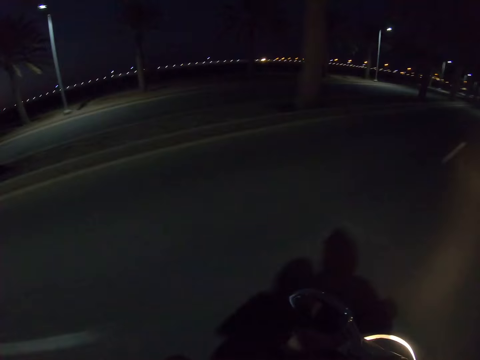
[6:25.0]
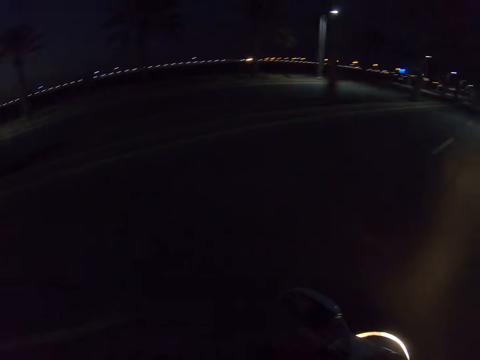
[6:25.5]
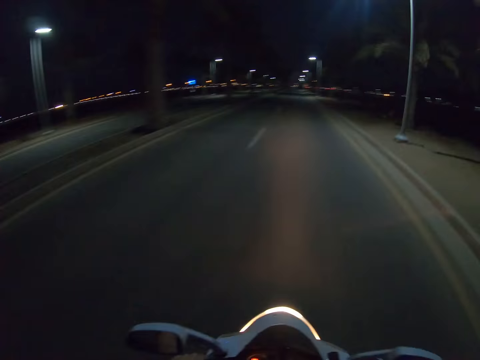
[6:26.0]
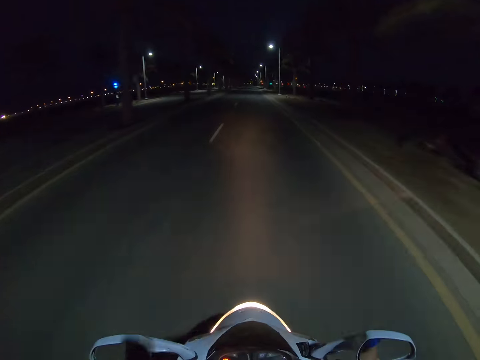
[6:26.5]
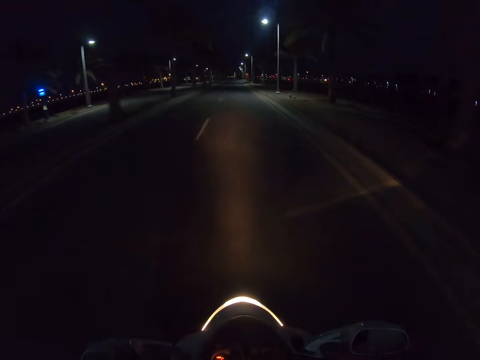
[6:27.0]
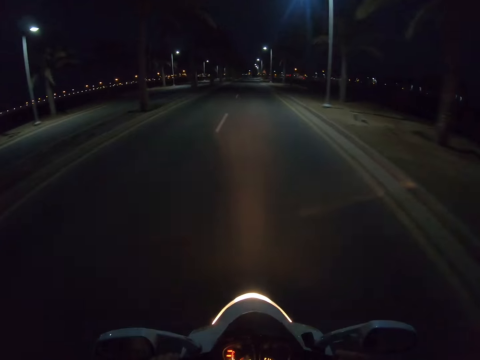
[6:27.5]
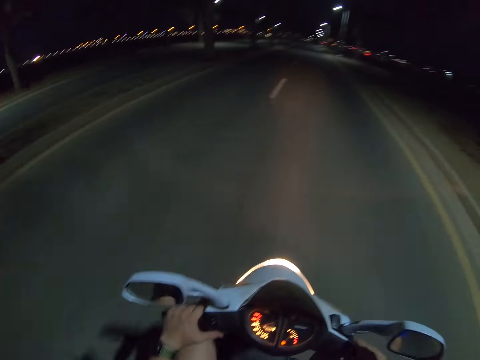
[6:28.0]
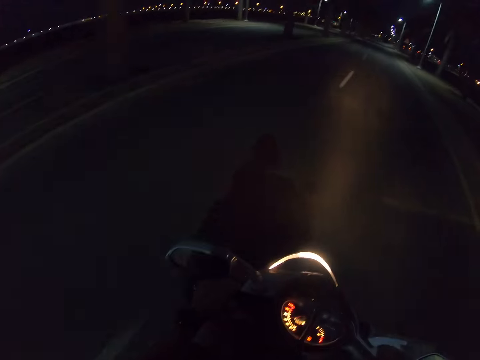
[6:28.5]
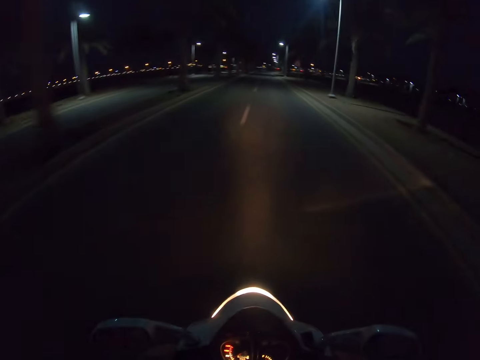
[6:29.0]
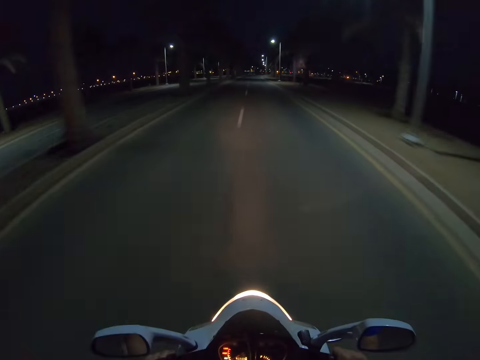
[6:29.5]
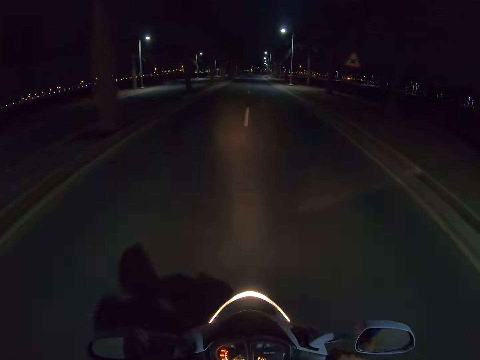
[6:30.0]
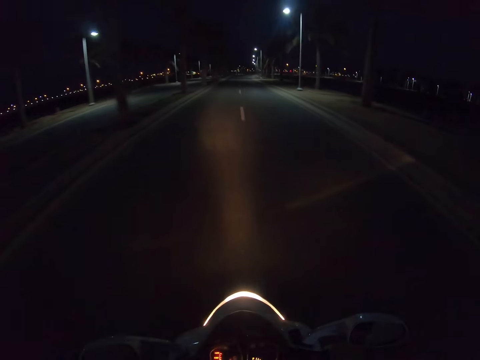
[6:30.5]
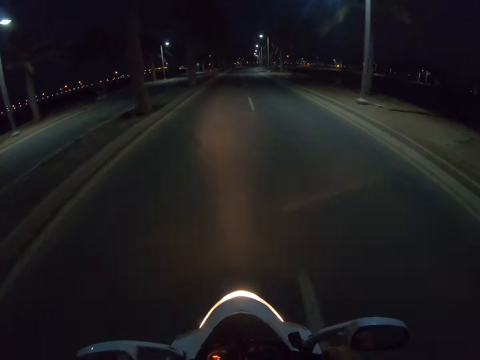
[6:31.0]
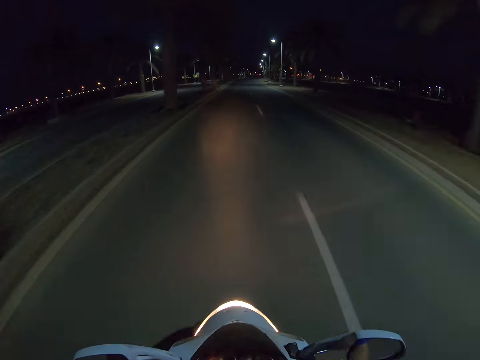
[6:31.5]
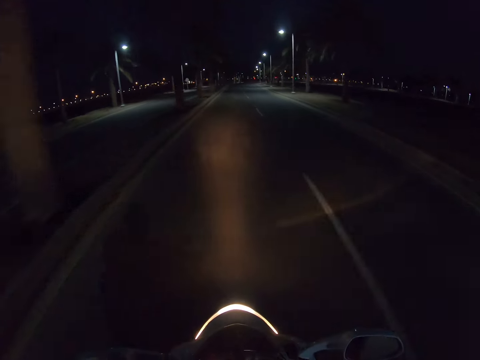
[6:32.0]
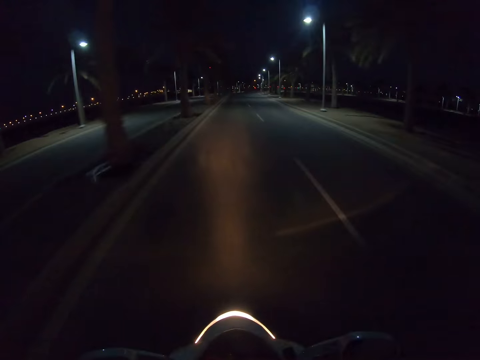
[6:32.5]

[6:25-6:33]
The camera wearer looks around the road. They ride a motorbike on the road.

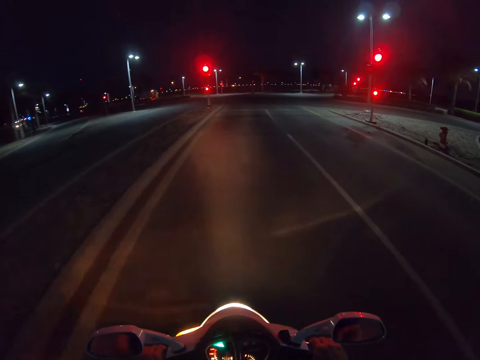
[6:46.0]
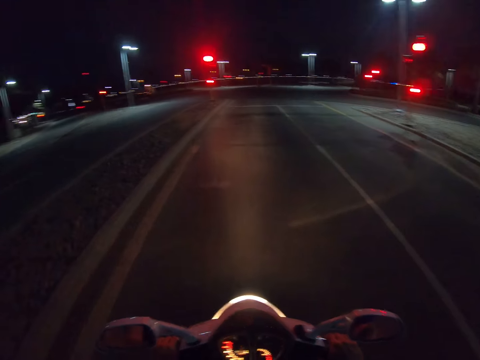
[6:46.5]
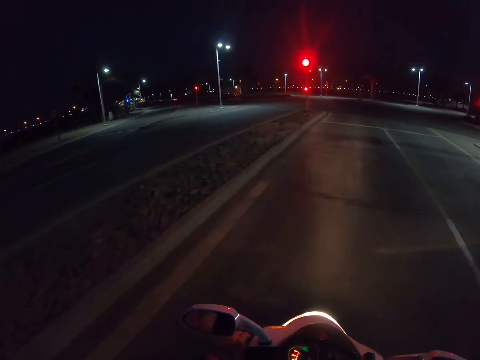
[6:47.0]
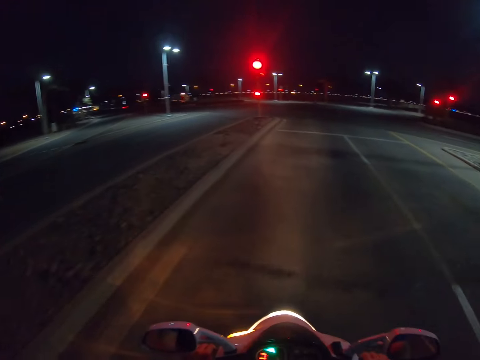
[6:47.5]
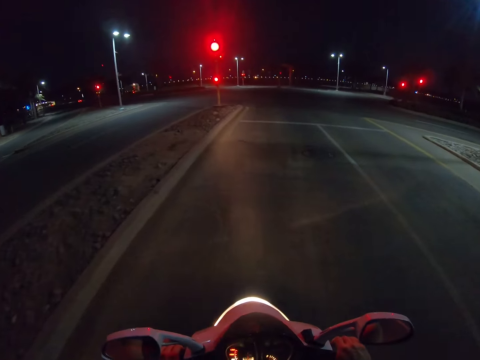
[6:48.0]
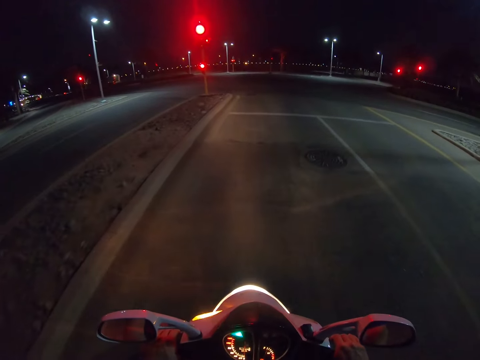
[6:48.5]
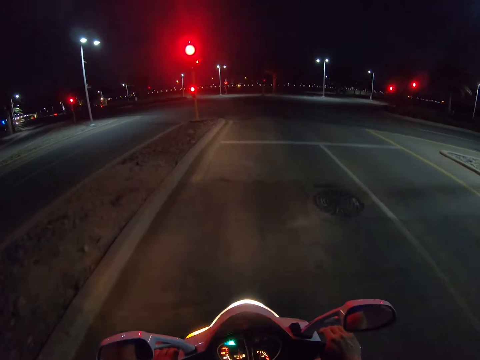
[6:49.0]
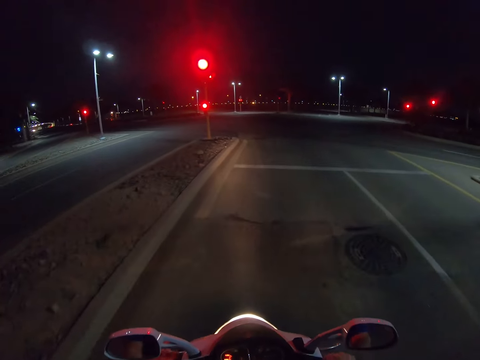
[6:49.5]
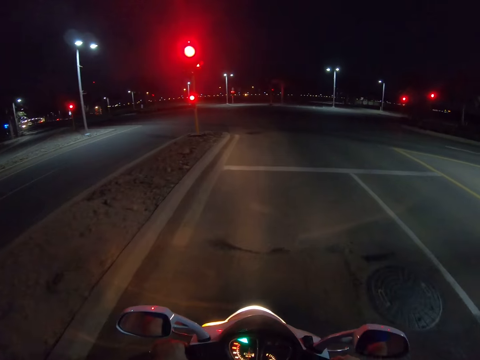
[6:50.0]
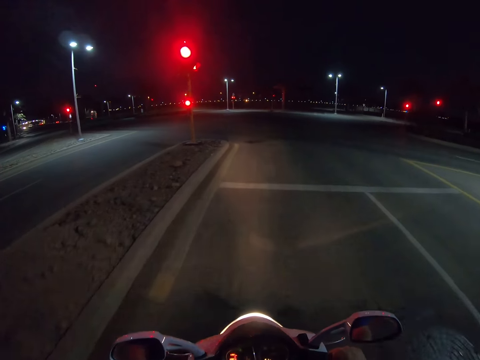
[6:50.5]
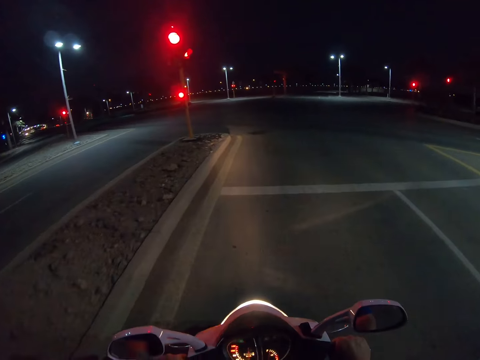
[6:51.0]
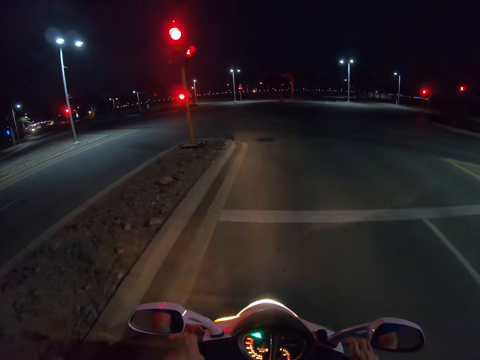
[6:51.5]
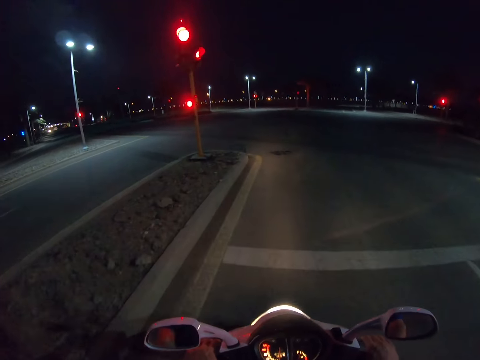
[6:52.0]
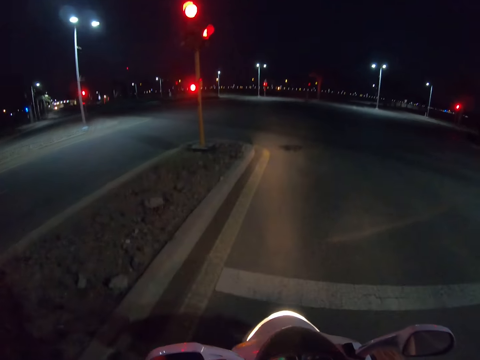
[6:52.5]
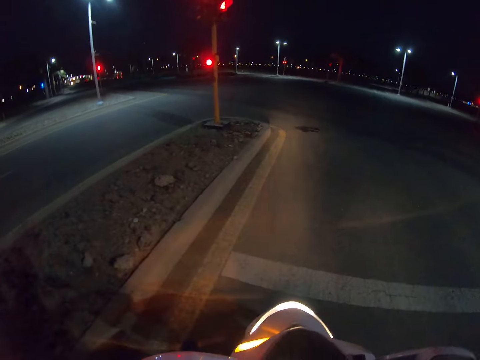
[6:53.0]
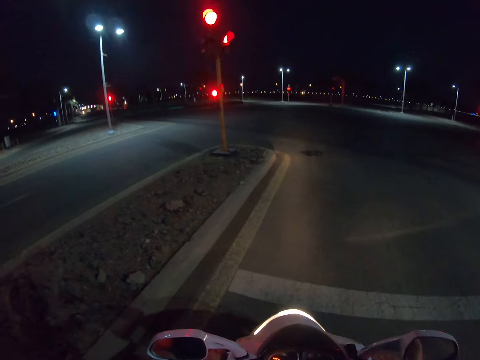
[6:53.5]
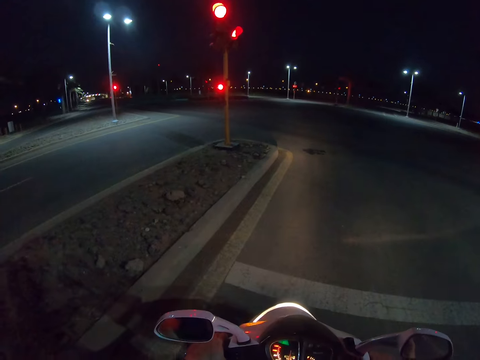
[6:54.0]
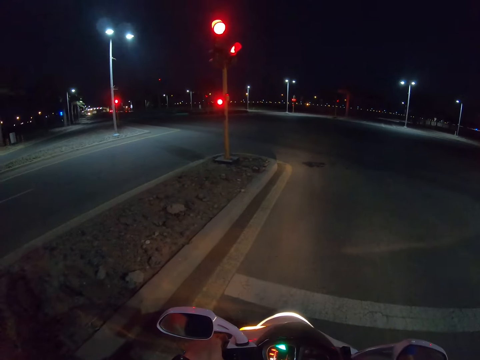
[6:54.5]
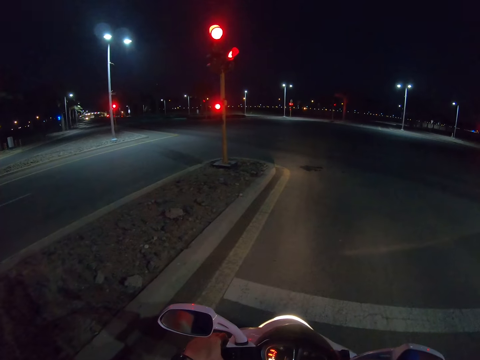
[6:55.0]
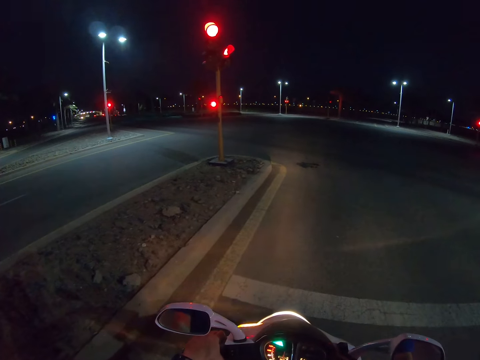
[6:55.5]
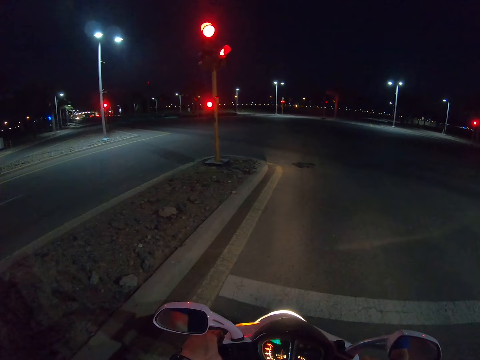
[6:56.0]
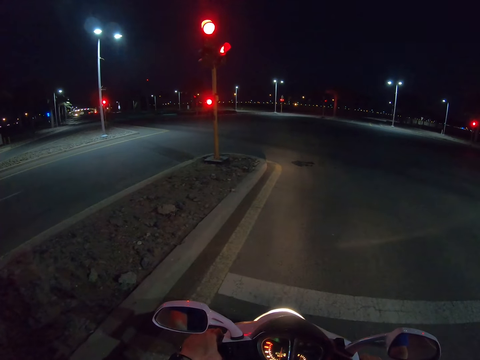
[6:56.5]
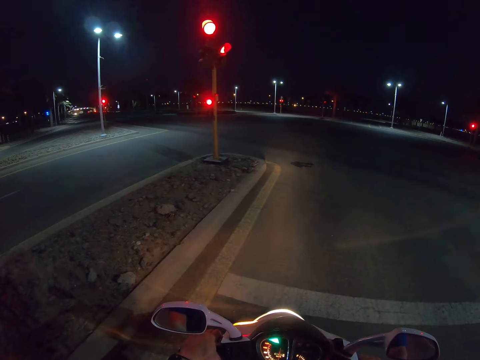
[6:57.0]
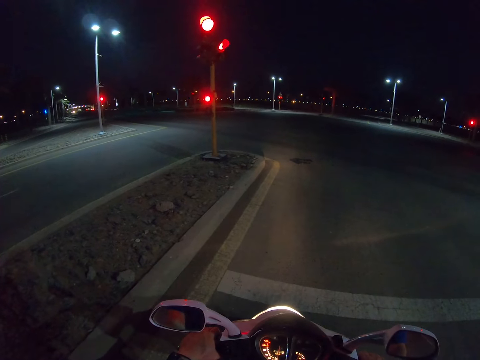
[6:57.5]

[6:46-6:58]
The camera wearer looks around the road. They ride a motorbike on the road. They look around the road.

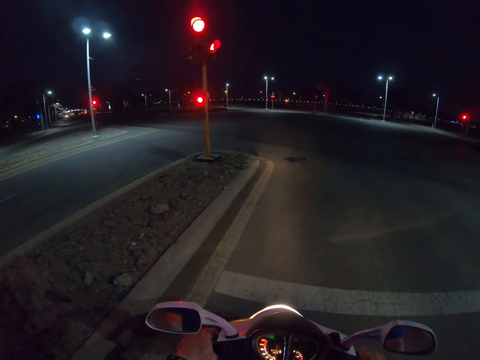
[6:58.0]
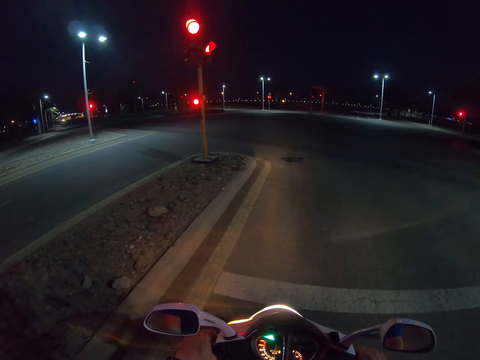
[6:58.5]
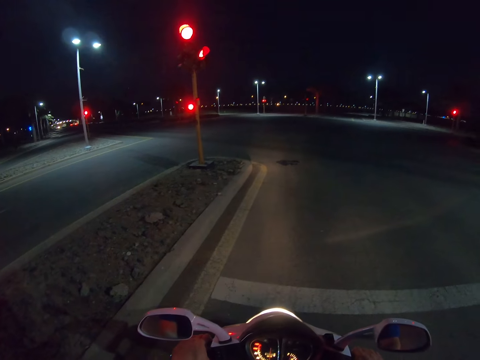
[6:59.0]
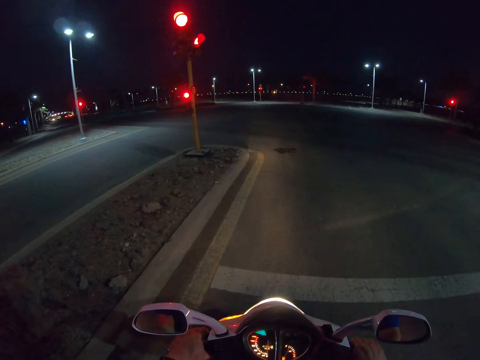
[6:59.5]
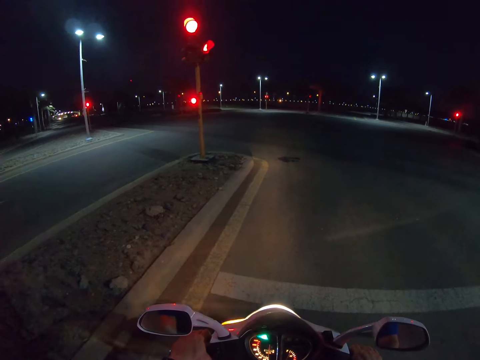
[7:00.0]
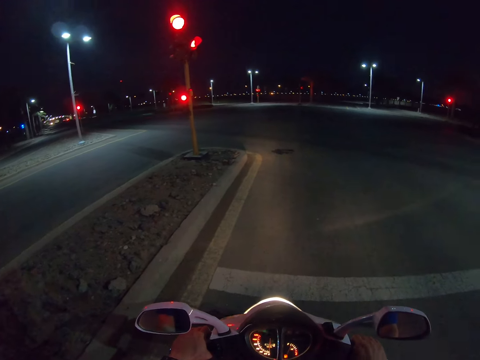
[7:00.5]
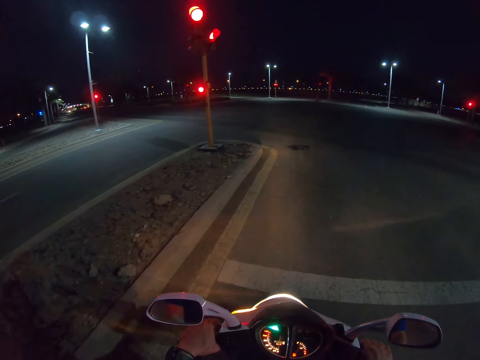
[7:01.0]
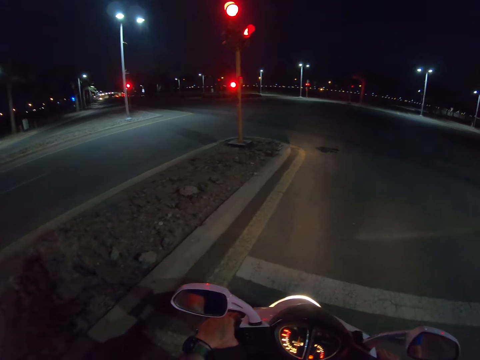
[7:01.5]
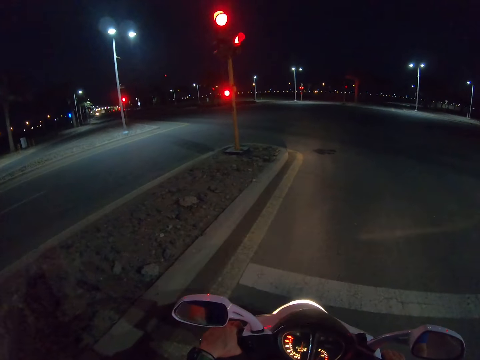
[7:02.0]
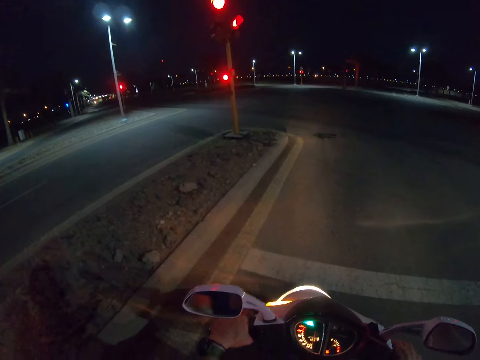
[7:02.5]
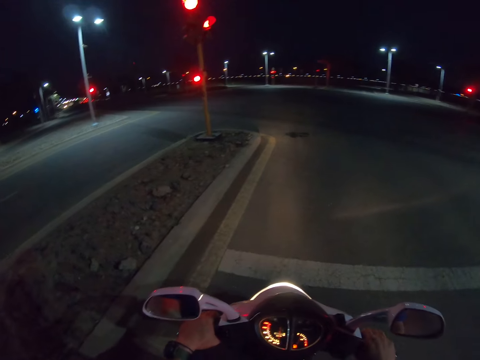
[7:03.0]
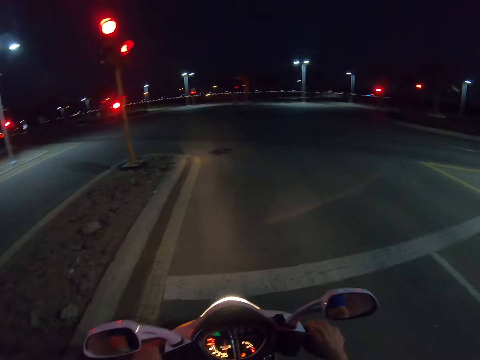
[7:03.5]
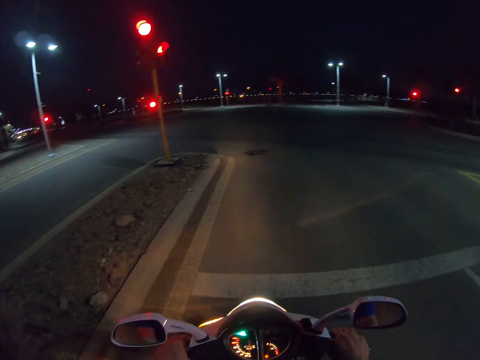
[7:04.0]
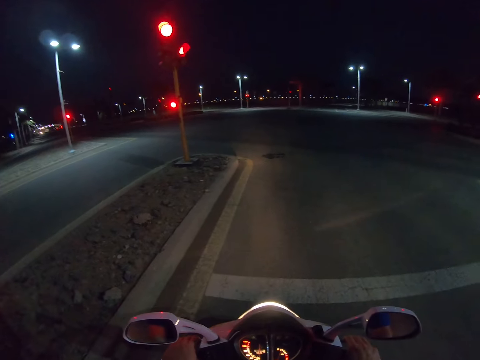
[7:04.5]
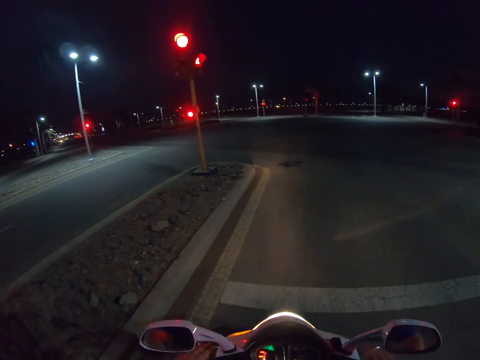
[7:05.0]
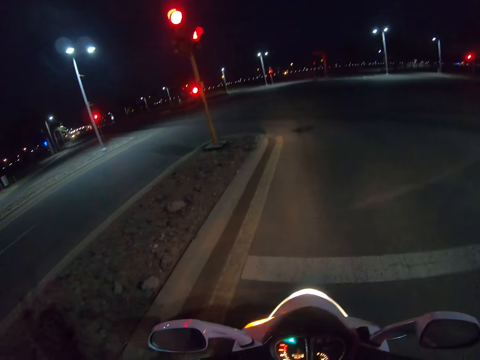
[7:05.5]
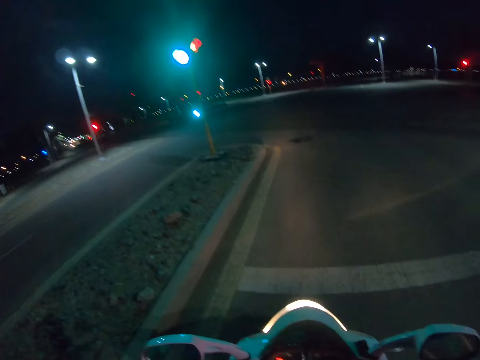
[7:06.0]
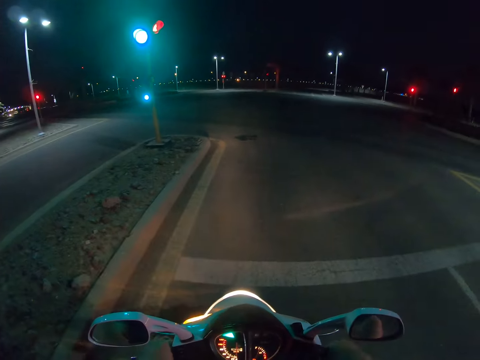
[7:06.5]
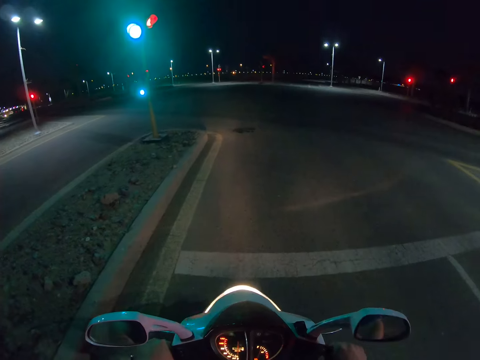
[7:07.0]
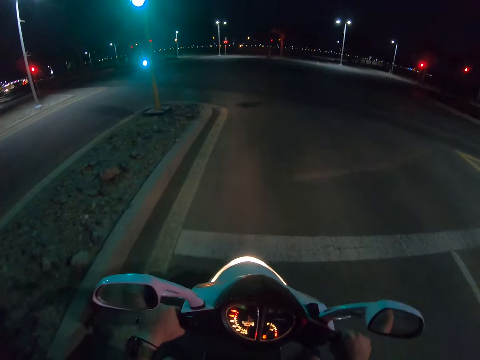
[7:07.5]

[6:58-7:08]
The camera wearer lifts up his hand.
